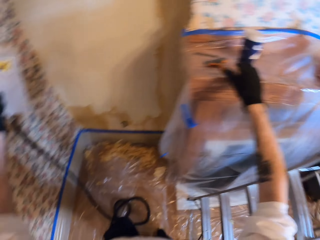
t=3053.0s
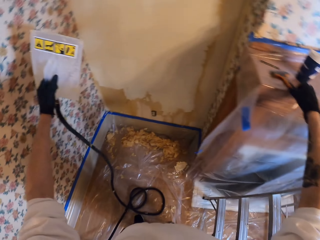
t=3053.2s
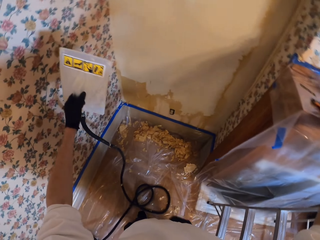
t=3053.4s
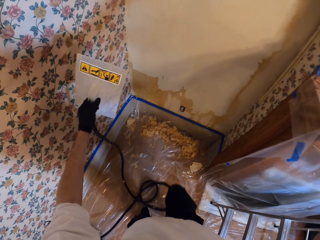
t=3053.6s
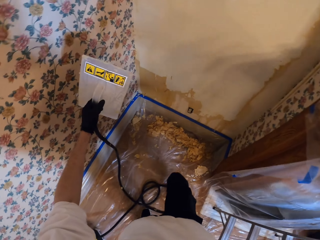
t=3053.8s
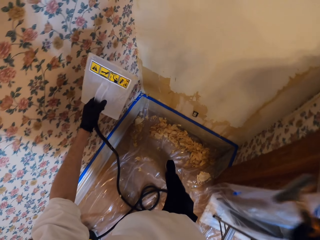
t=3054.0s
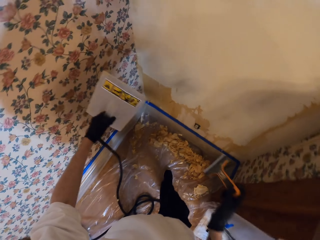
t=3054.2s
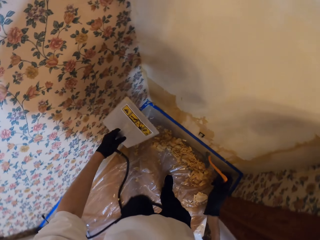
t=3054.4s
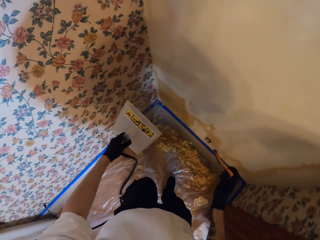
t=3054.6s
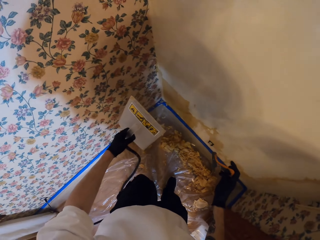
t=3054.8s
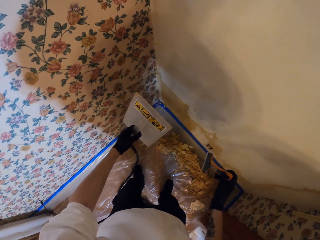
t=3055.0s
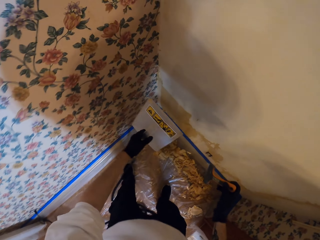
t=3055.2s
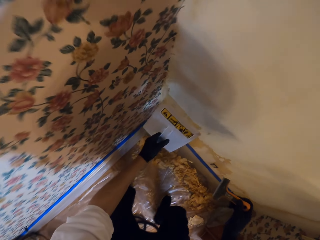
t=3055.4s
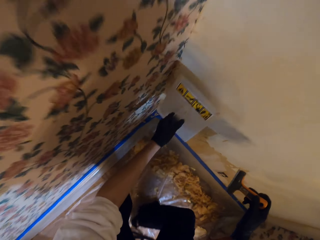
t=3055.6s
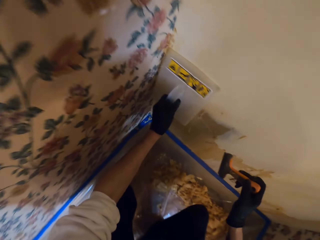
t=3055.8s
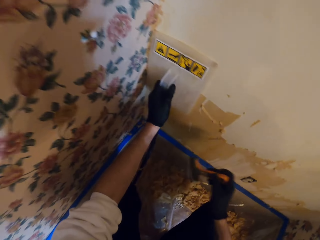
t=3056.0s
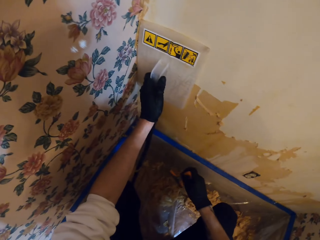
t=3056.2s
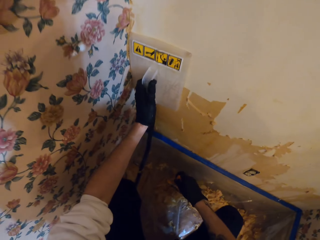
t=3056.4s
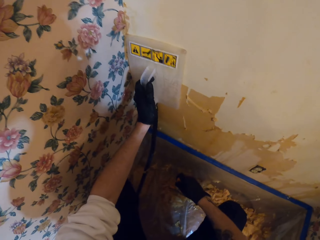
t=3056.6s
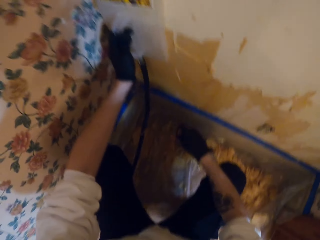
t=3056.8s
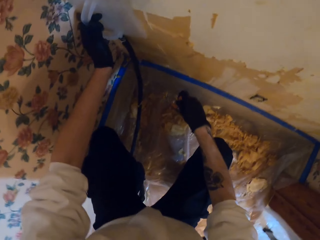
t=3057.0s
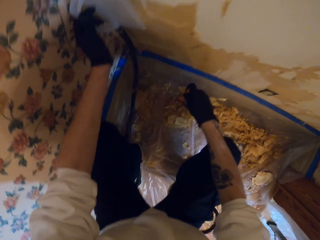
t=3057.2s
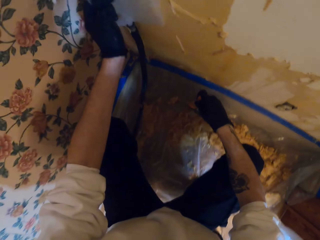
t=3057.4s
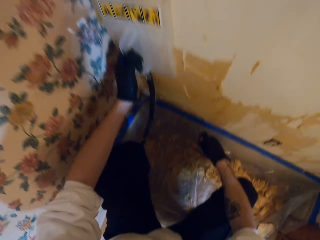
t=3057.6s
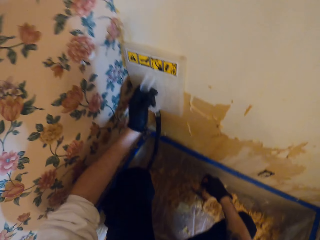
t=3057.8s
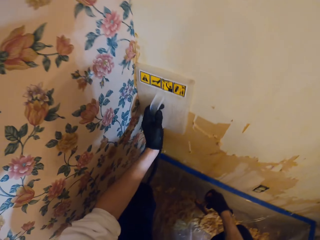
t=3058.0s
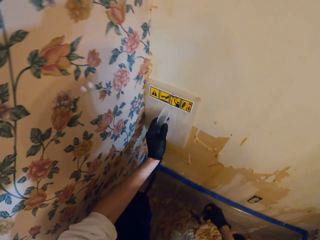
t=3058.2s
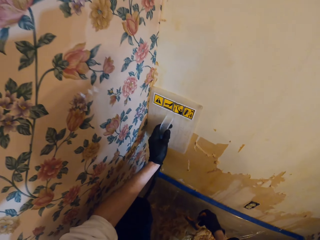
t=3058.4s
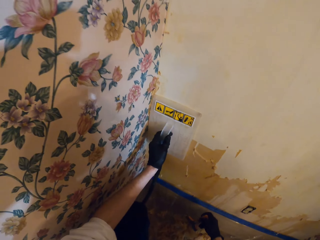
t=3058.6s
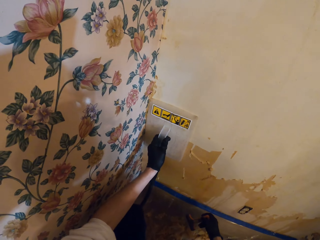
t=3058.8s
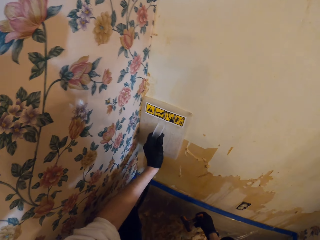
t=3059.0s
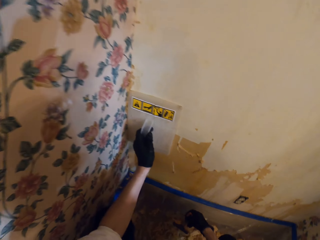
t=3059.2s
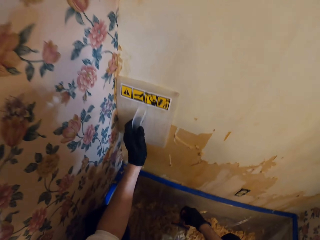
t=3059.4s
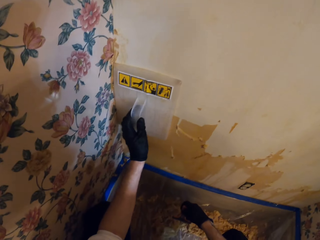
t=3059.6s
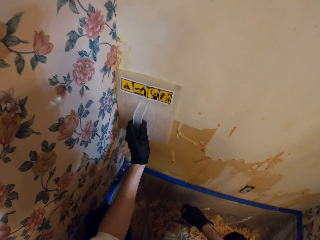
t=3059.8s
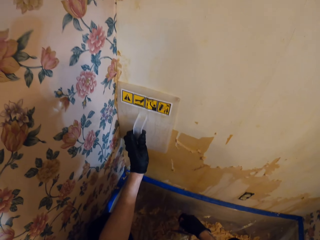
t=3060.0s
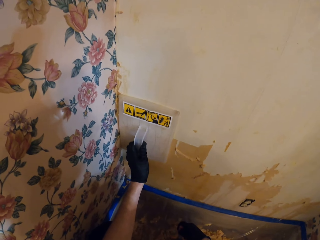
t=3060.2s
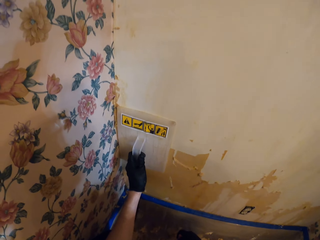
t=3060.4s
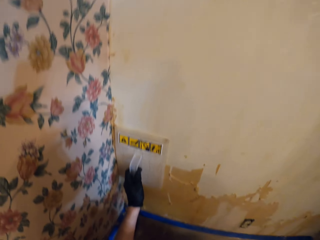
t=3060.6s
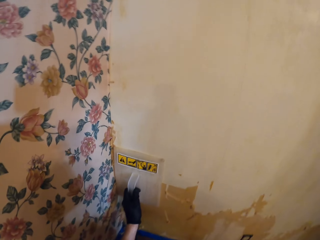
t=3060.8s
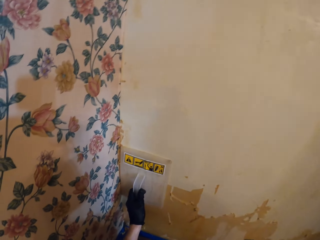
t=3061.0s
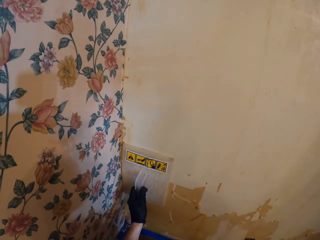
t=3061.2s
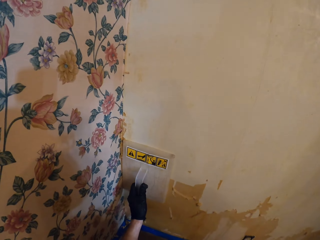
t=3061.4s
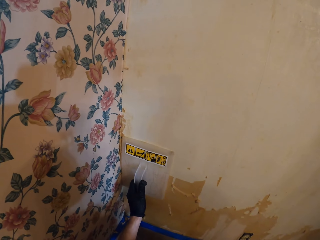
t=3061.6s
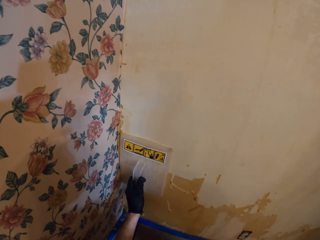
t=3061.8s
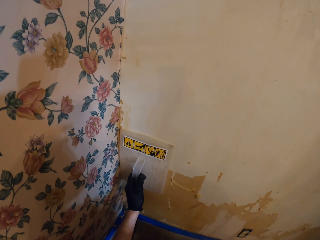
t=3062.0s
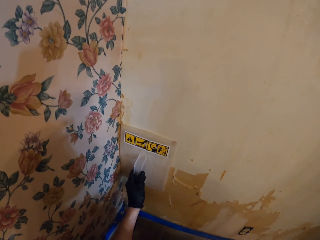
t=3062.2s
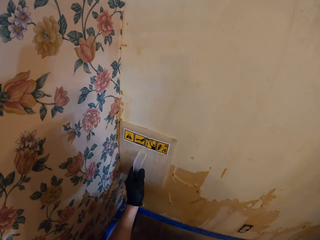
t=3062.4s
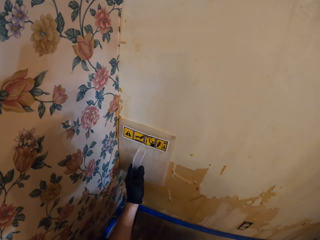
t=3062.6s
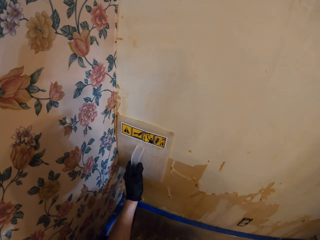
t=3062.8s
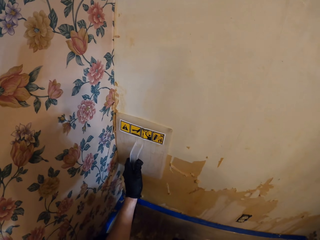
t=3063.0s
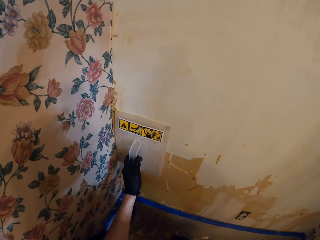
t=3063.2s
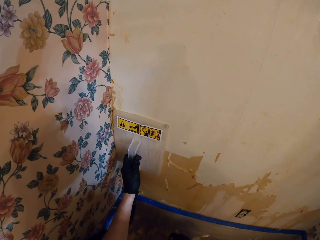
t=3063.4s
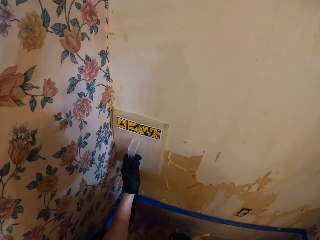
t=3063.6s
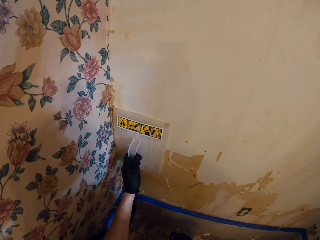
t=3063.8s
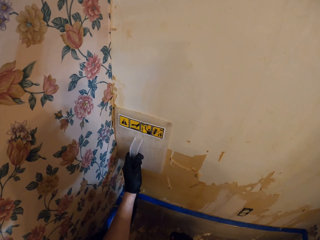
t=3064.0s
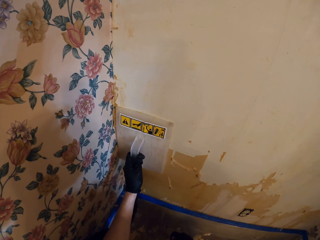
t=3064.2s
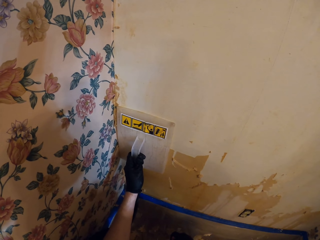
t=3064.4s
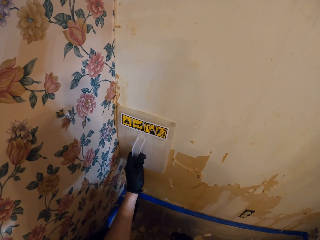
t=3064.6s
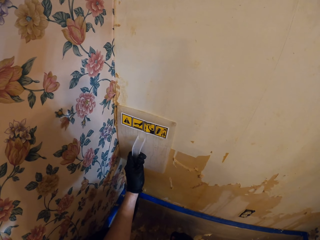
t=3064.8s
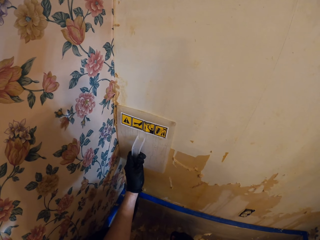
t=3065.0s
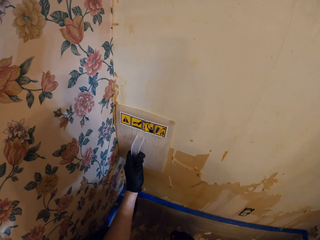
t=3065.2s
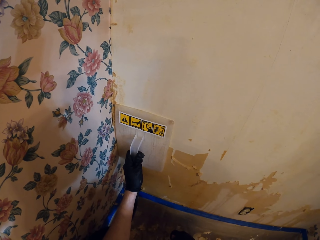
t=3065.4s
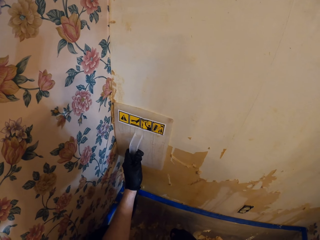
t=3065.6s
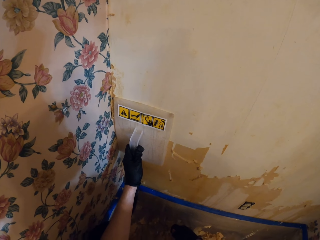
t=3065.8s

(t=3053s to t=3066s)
The camera wearer picks up the wall scraper. They walk. They place the wallpaper steamer against the wall. They look at the wall.

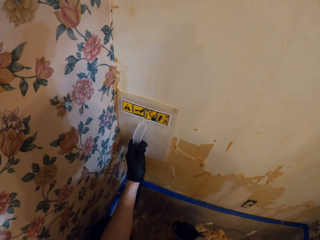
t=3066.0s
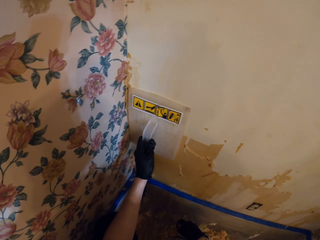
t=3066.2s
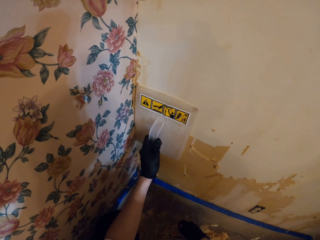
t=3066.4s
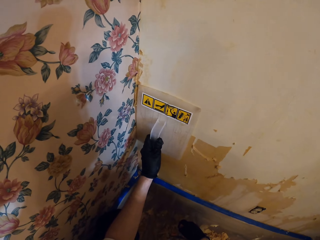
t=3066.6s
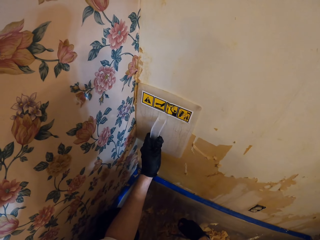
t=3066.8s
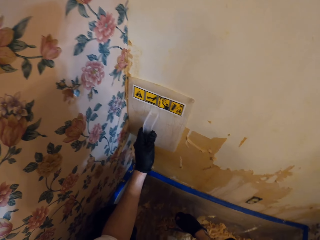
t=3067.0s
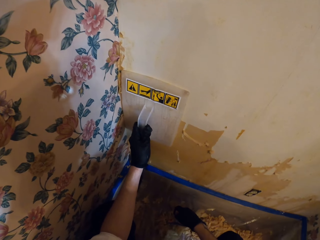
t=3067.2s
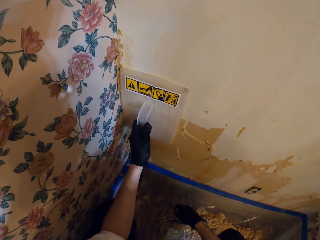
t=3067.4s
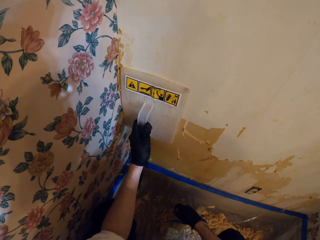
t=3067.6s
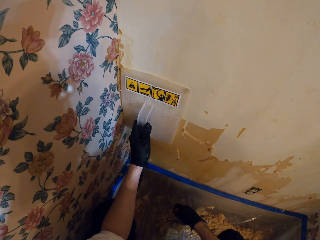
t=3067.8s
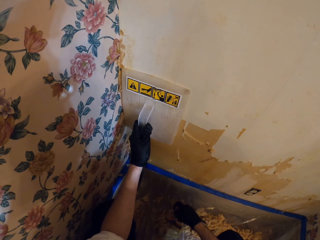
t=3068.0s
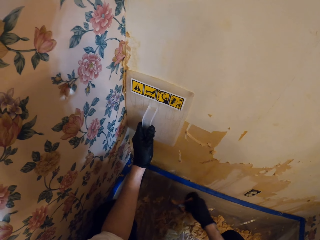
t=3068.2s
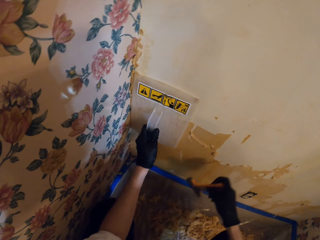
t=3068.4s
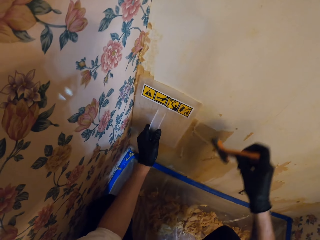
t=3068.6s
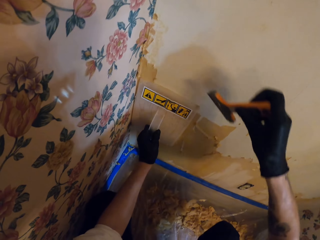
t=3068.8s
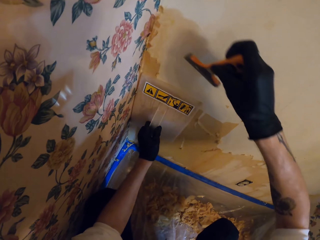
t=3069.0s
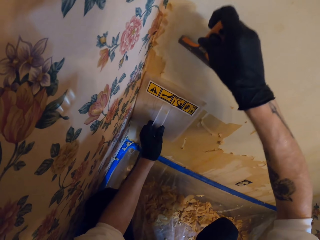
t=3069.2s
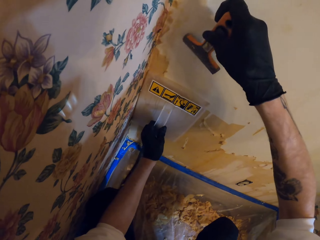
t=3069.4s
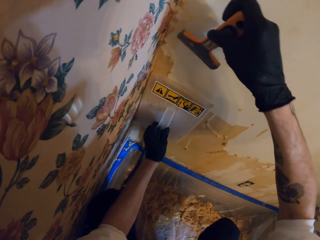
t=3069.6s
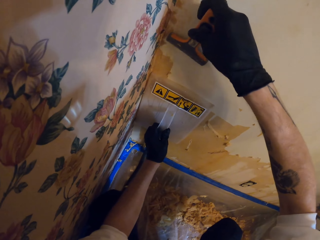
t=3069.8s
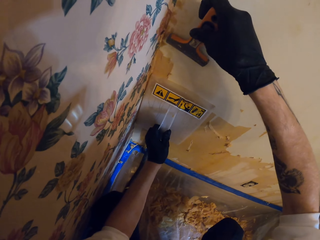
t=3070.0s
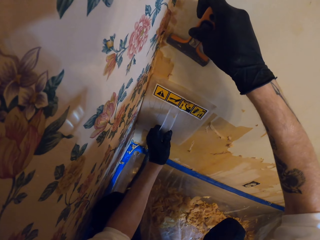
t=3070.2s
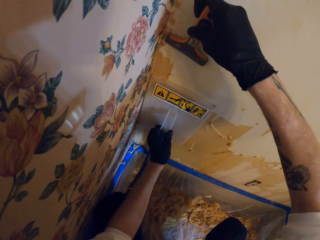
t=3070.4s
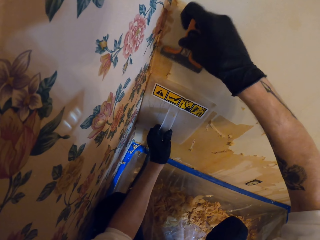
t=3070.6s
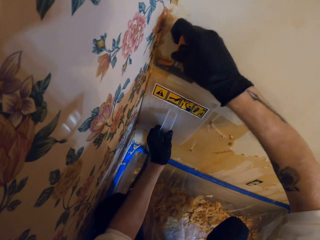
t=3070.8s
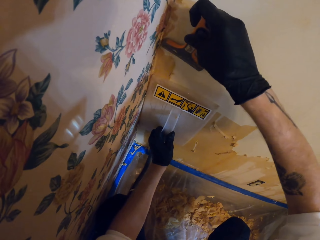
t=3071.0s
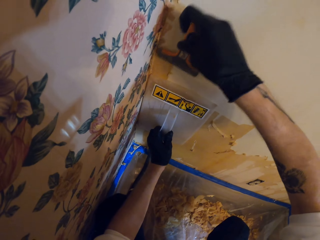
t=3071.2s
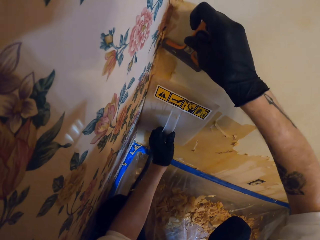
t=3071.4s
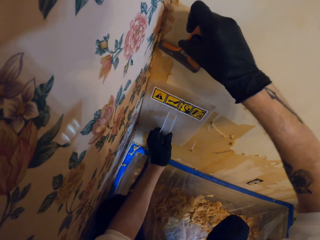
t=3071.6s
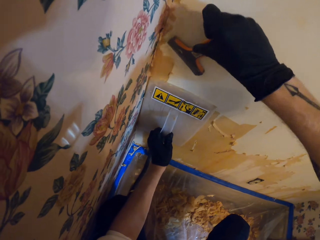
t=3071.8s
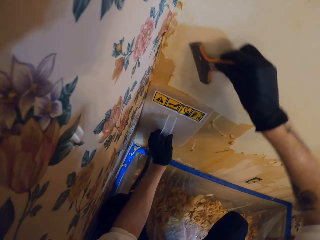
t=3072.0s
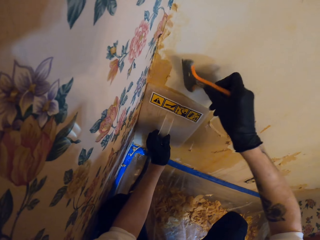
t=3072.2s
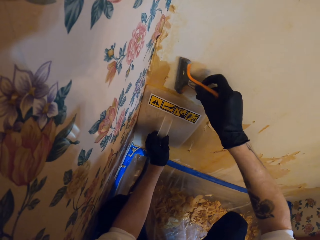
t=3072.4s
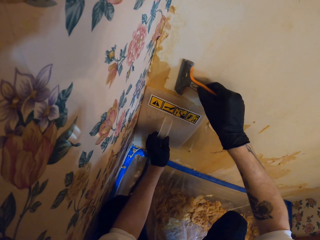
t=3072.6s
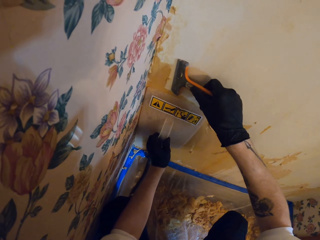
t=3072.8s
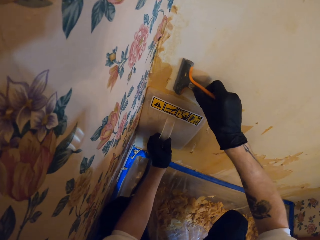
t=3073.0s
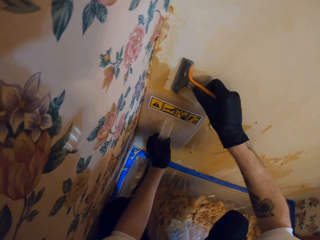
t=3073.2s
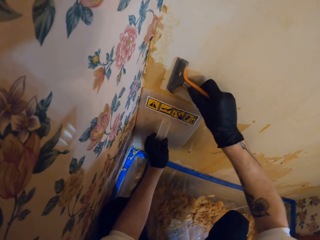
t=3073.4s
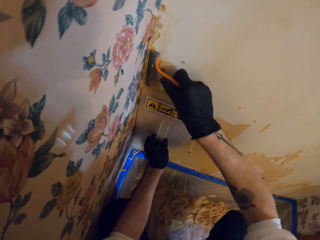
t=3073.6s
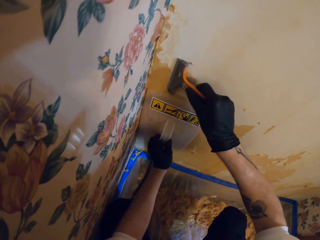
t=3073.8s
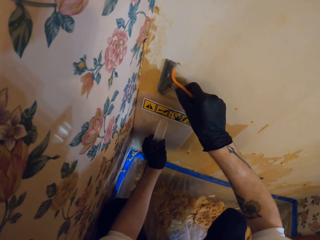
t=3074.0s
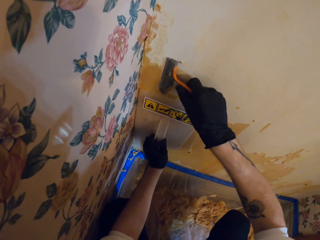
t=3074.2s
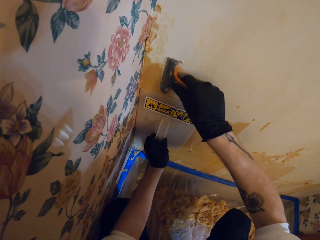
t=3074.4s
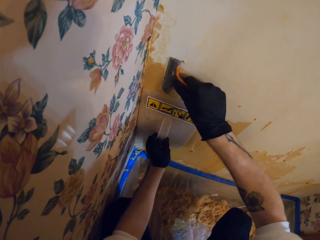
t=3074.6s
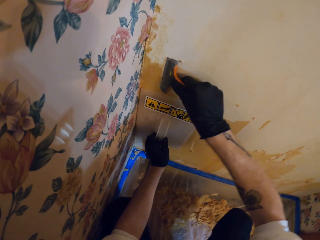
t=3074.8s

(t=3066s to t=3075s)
The camera wearer removes the paper from the wall with the wall scraper.
